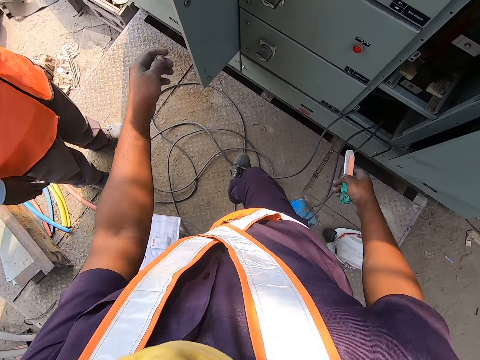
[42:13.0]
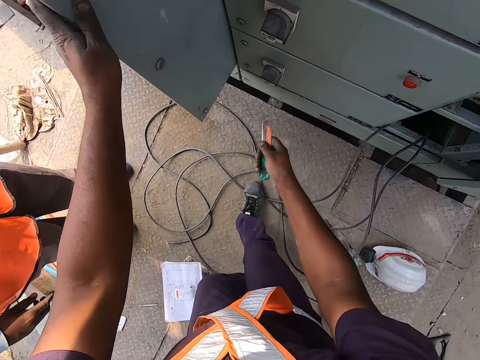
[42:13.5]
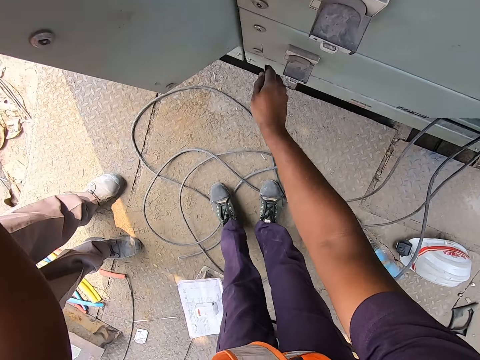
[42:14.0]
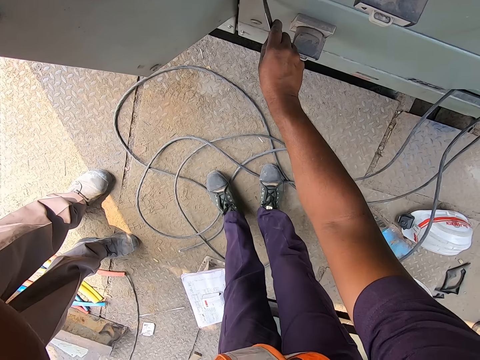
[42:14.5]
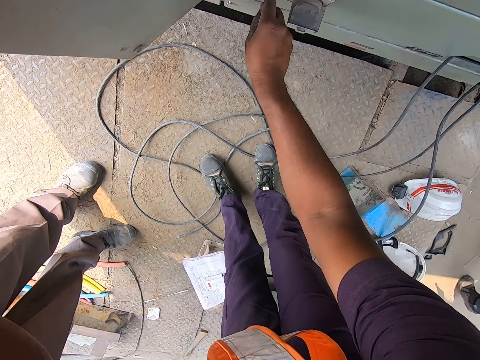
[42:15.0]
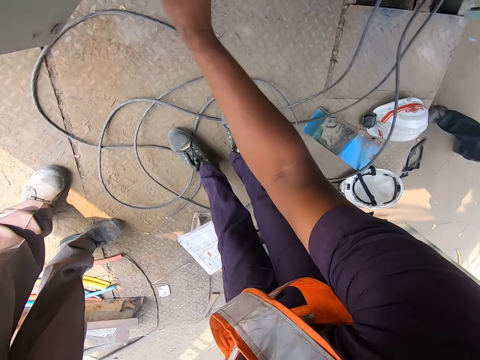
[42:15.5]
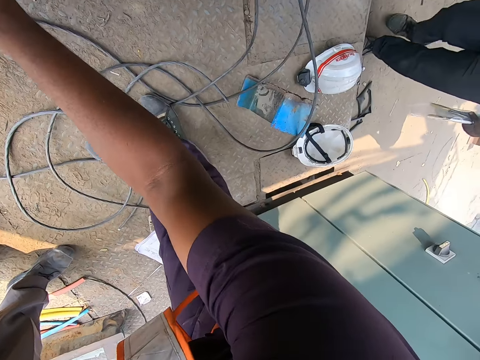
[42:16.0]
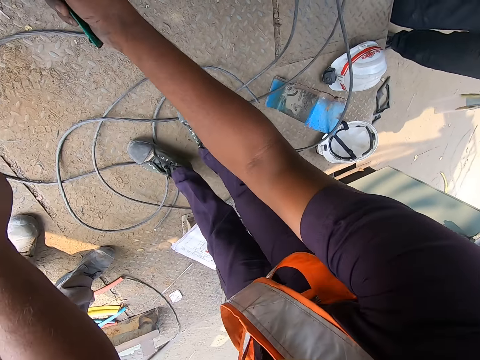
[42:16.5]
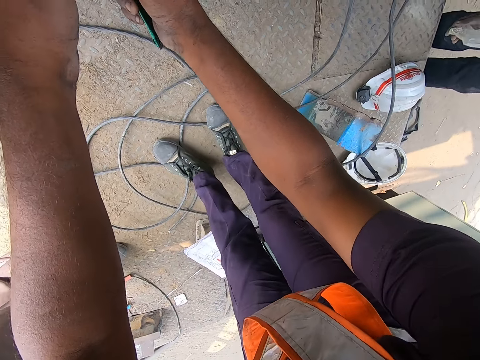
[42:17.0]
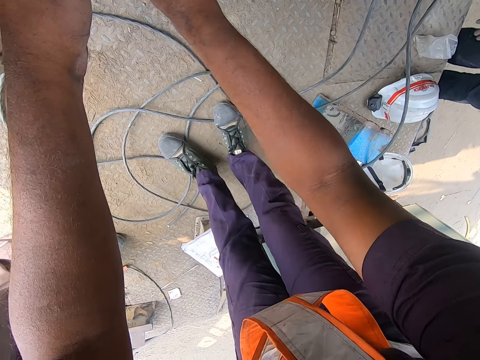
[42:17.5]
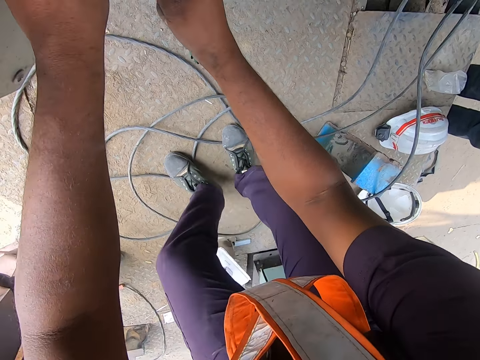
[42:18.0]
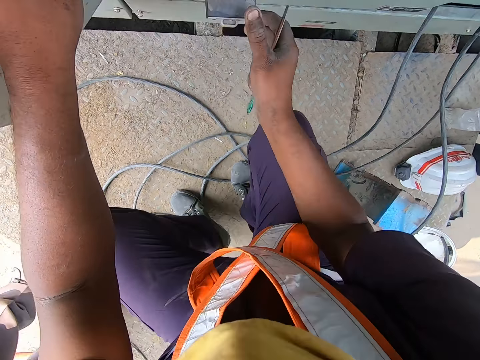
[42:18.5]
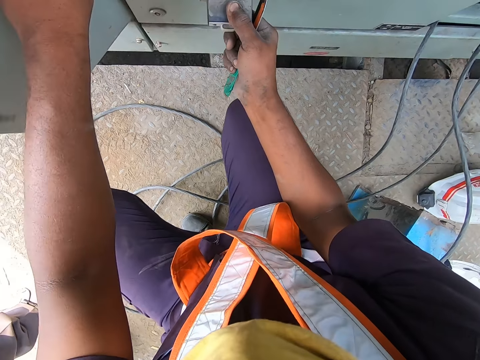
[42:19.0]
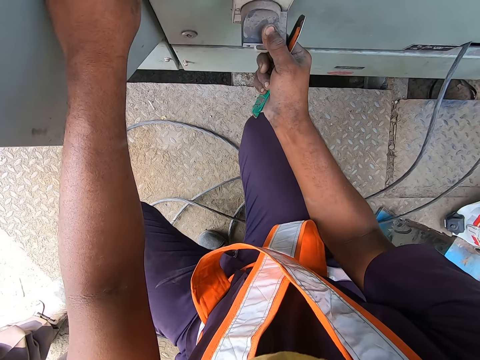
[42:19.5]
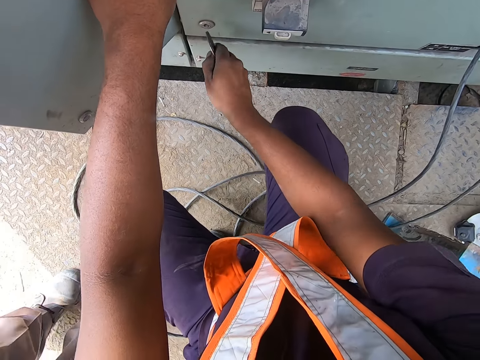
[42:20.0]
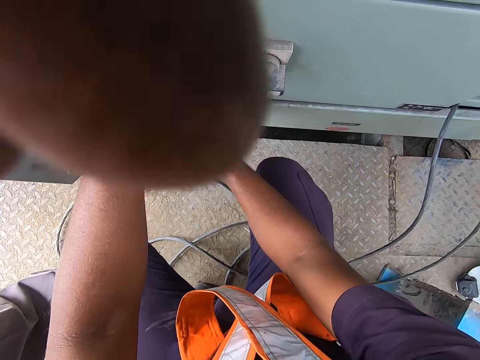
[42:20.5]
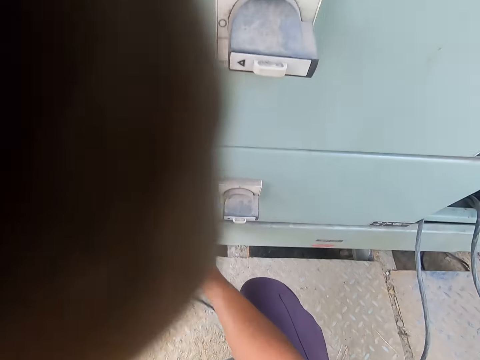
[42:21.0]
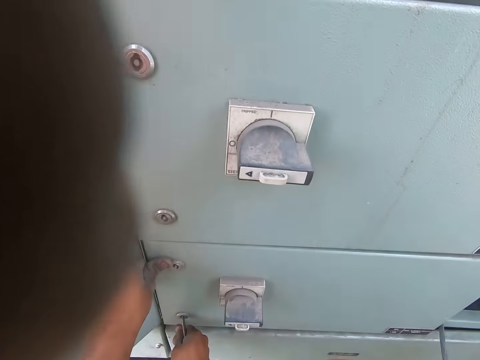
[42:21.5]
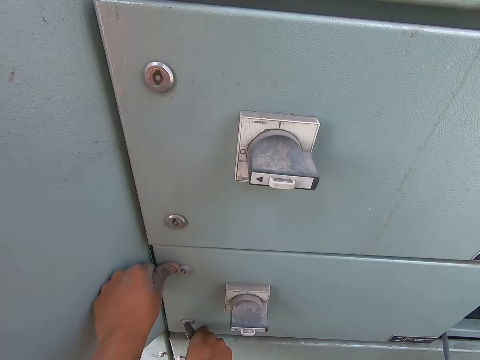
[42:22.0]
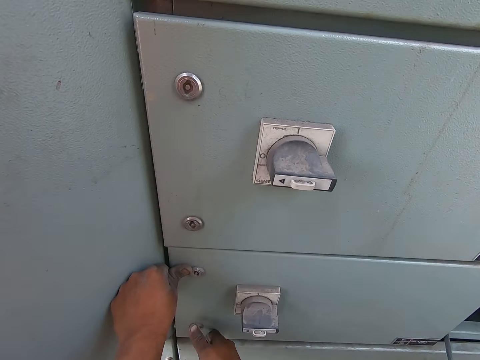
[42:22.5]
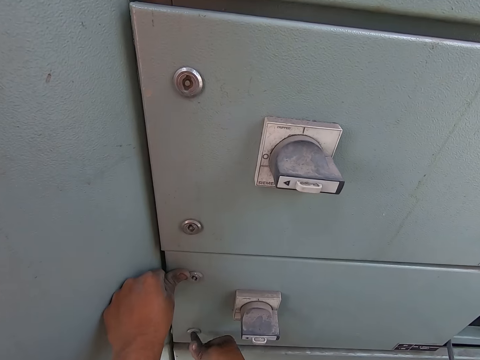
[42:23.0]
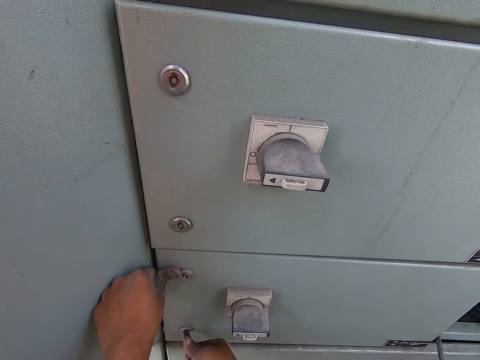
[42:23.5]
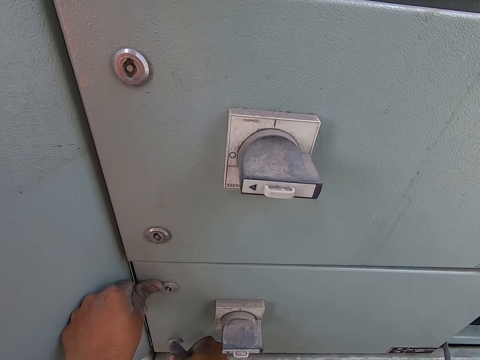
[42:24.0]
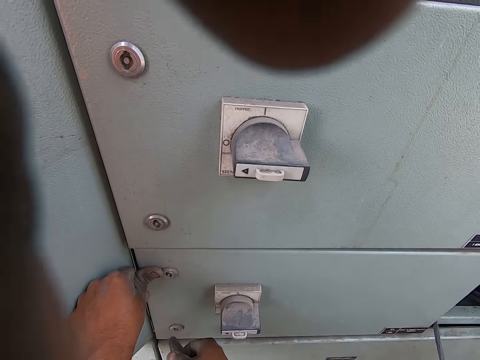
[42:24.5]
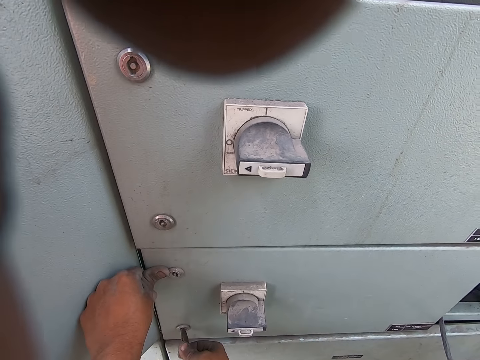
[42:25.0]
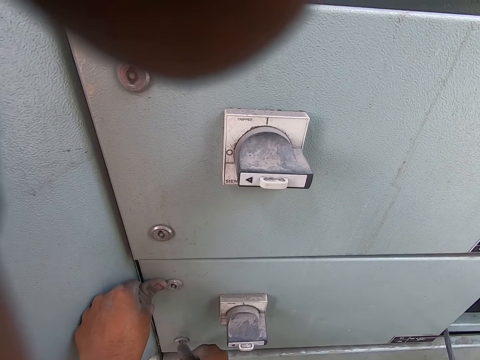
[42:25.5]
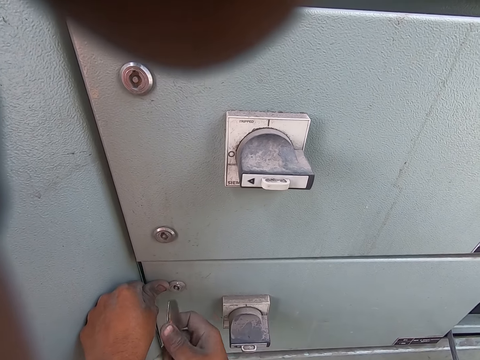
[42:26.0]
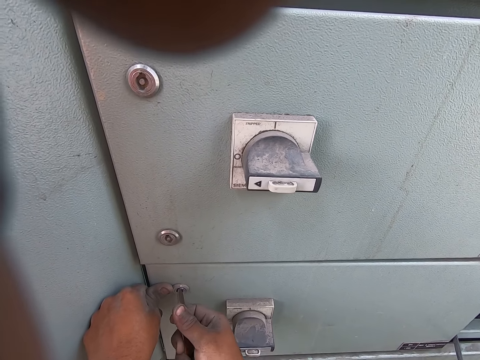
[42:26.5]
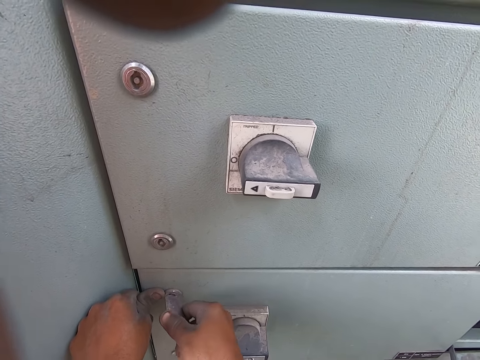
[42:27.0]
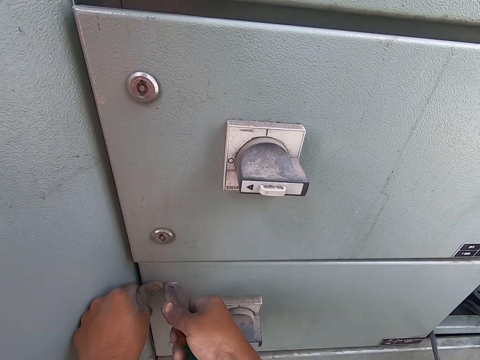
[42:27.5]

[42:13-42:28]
The camera wearer moves the cover of the electrical distribution control box with his left hand. He holds the meter box door. He moves the cover of the electrical distribution control box with the piece of metal in his right hand. He opens the box door with the saw. A man walks on the floor. The man places a plastic bag on the floor with his right hand. The camera wearer shakes the meter box door on the handle. He opens the box door with the saw. Another man adjusts the camera on the camera wearer's head.

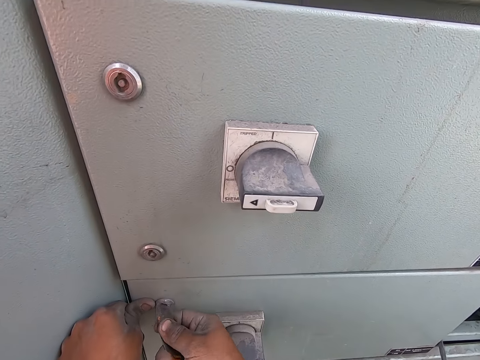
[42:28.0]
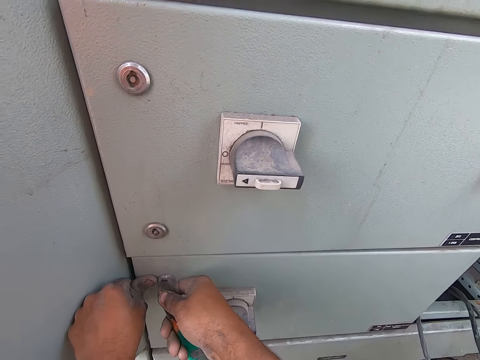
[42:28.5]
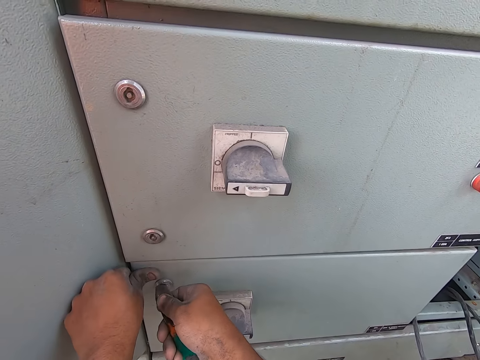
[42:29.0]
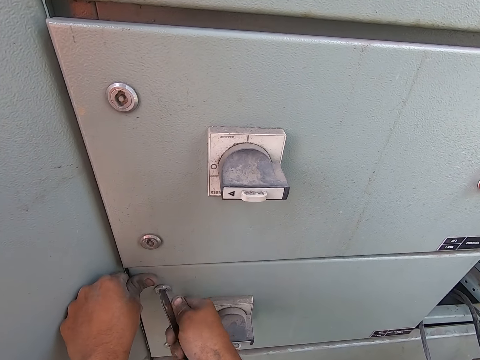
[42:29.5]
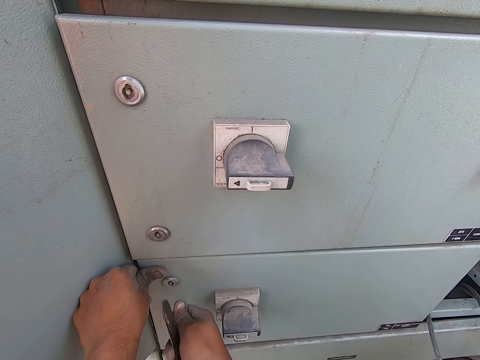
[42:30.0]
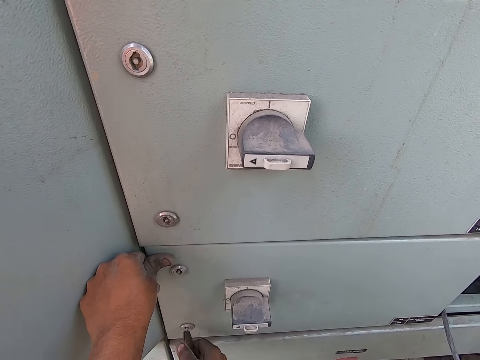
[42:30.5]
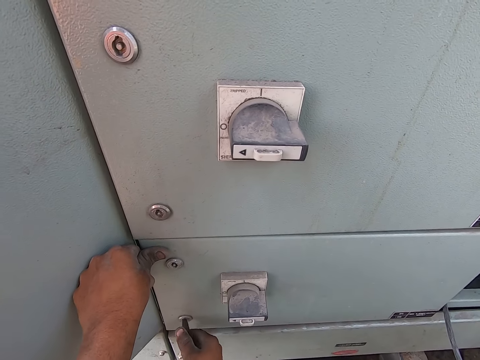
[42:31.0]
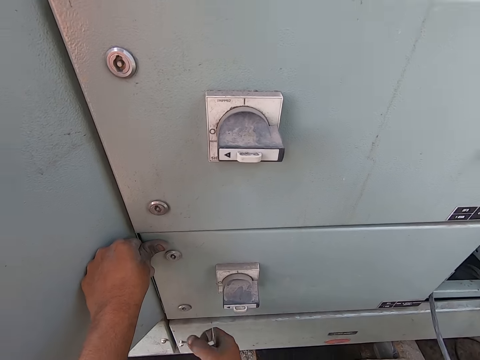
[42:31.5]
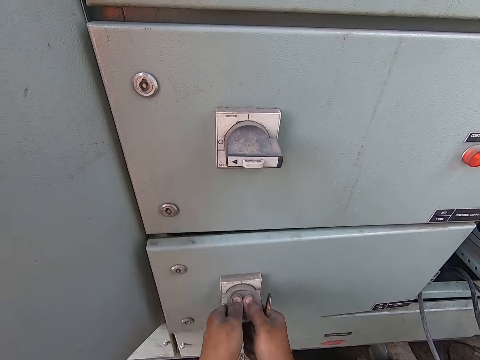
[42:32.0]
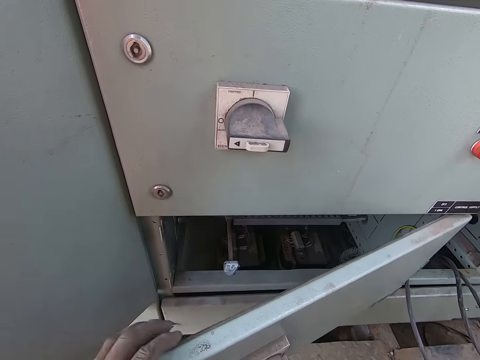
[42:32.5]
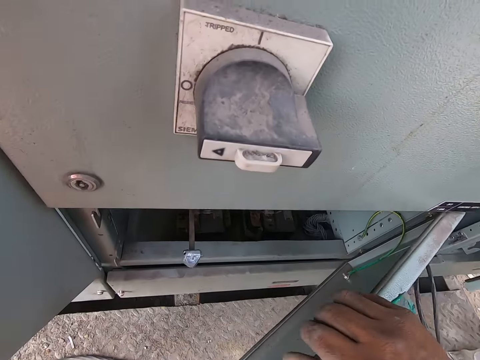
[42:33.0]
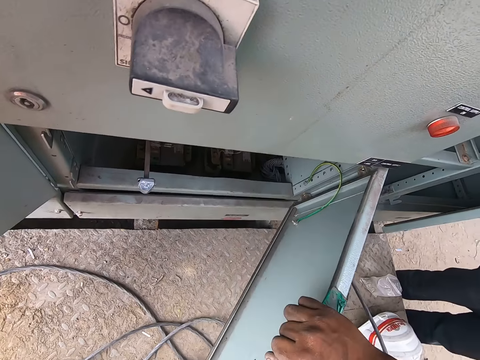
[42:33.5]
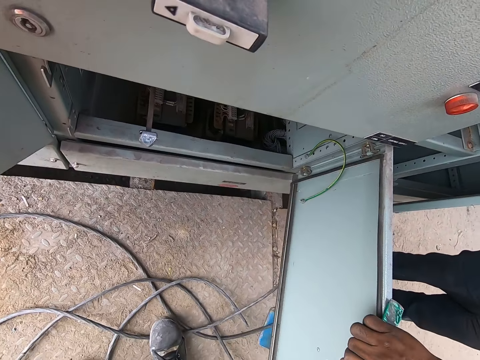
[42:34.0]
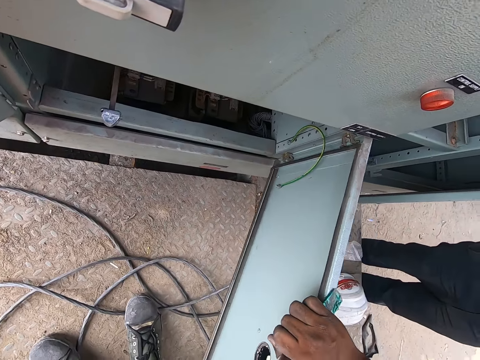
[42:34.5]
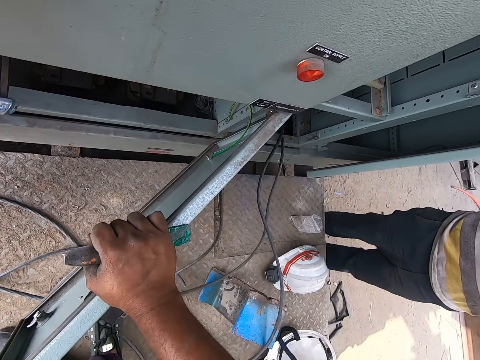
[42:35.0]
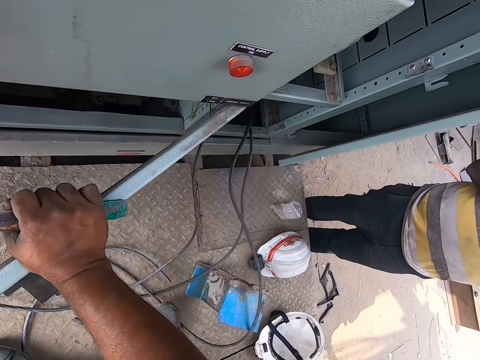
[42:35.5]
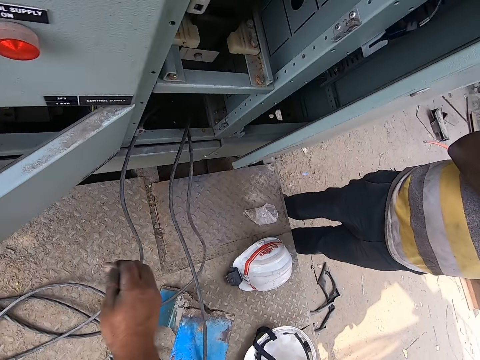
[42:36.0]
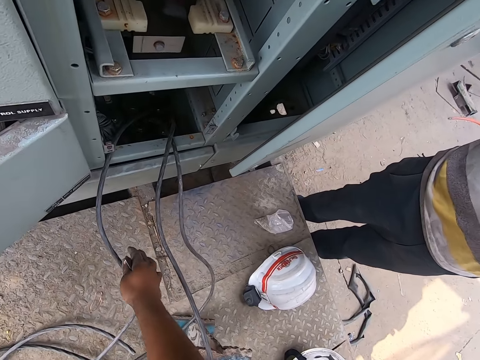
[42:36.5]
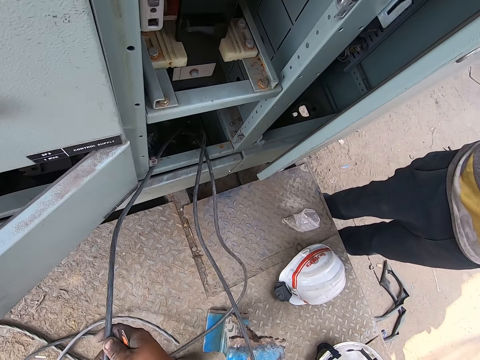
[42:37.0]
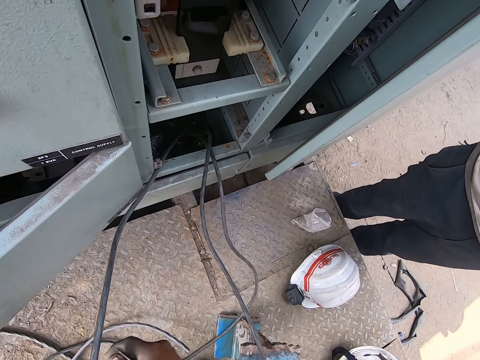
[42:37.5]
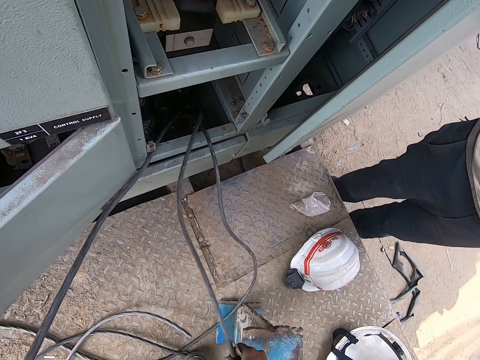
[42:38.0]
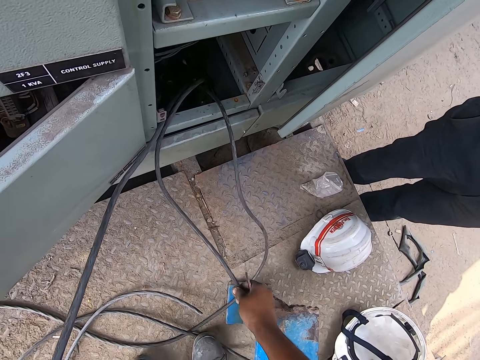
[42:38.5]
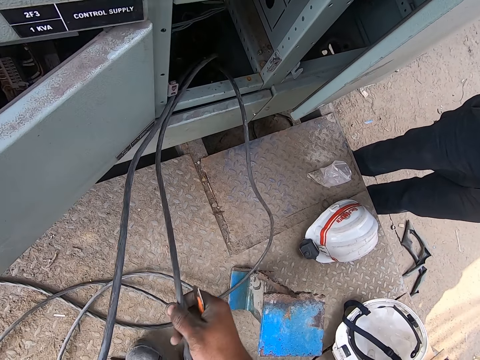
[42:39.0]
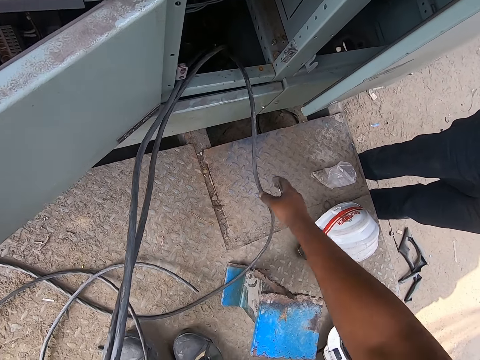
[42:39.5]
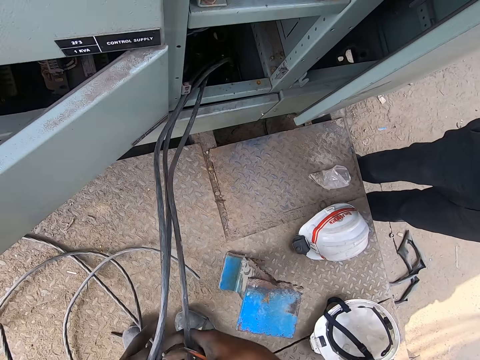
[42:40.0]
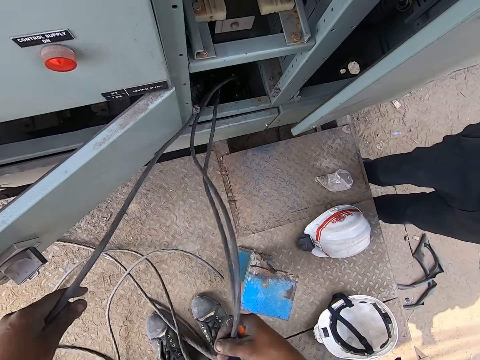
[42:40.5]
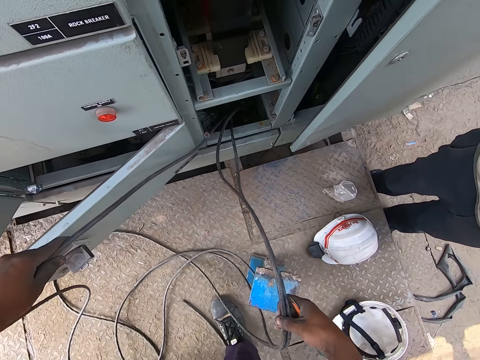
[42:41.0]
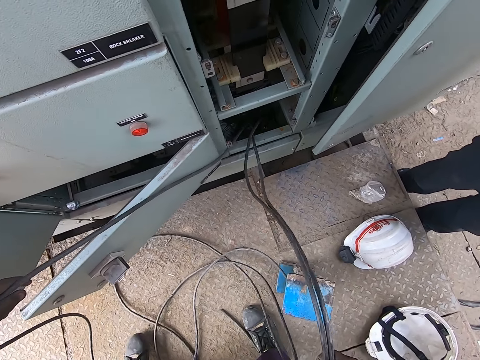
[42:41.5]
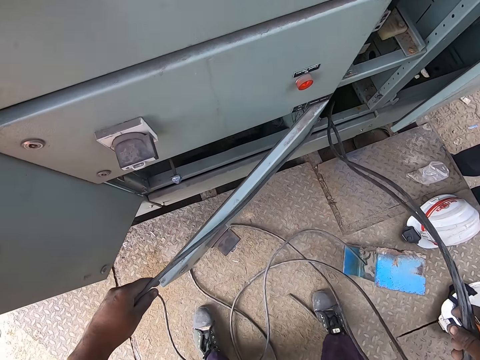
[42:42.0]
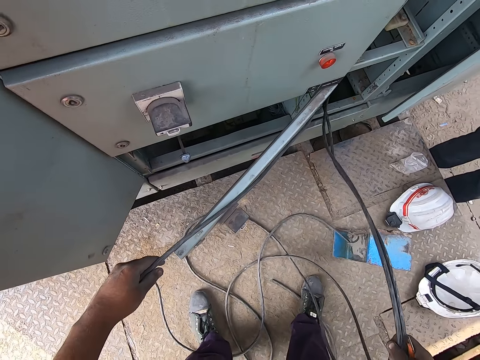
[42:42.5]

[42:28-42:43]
The camera wearer opens the electrical distribution control box with his hands. He stares inside the meter box. He holds a wire on the floor with his hands. He picks up cables on the floor. He holds the wire on the floor with his right hand. He transfers the wire from his right hand to his left hand. He picks up a wire from the floor with his right hand. He holds the wires with his hands. He pulls the cables on the floor.
